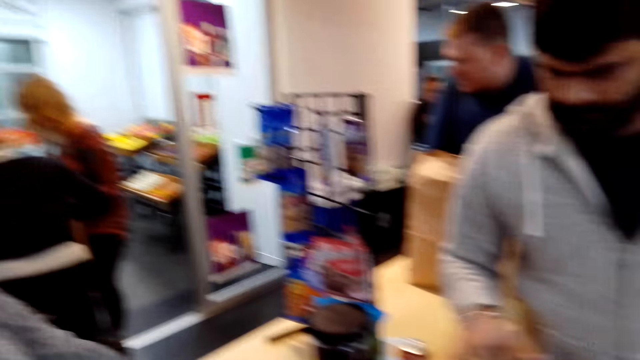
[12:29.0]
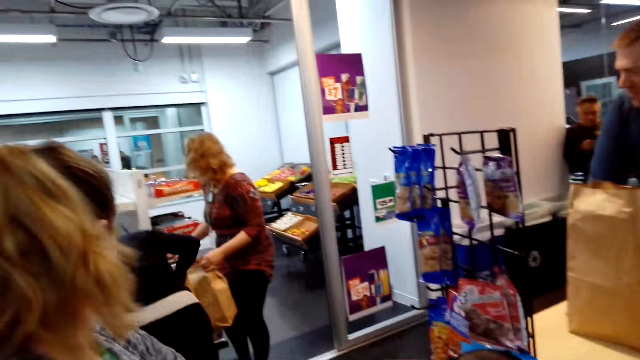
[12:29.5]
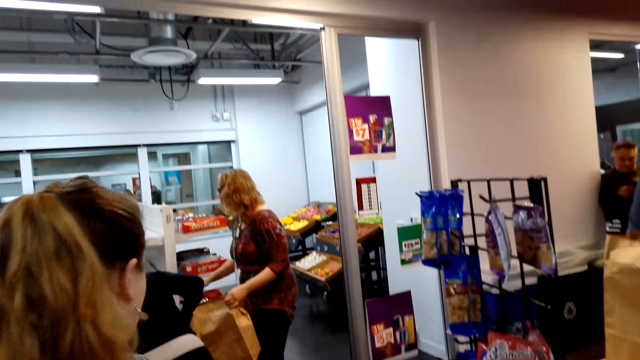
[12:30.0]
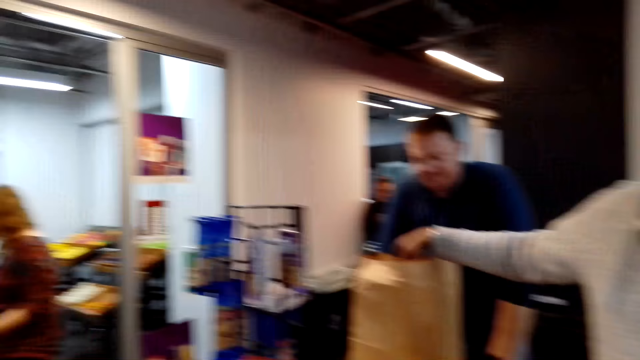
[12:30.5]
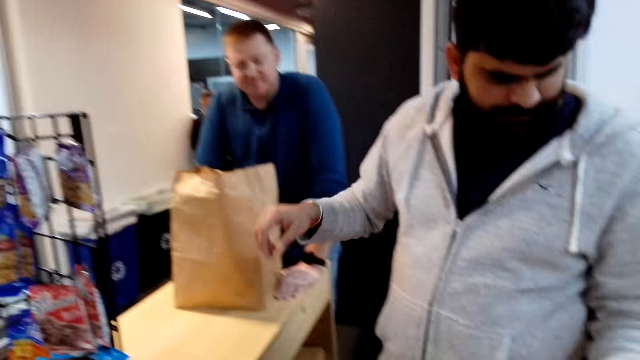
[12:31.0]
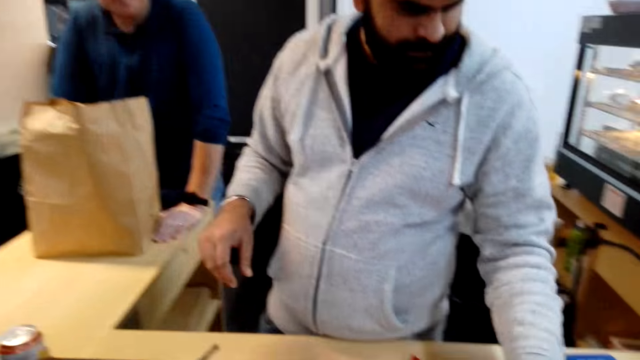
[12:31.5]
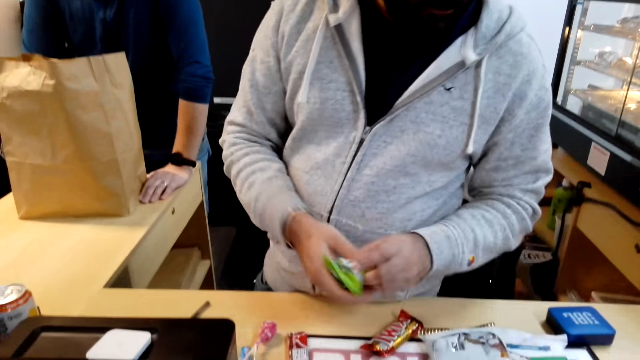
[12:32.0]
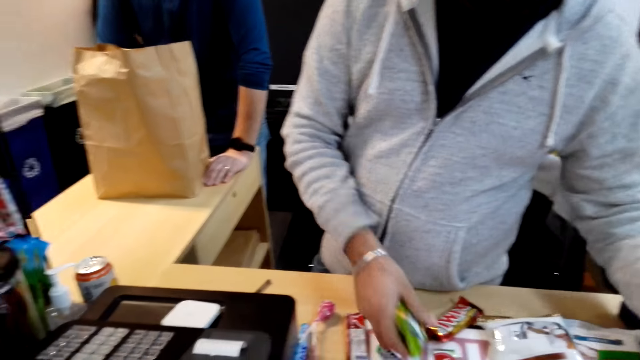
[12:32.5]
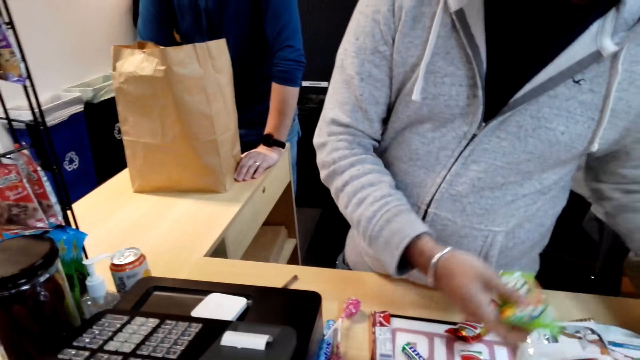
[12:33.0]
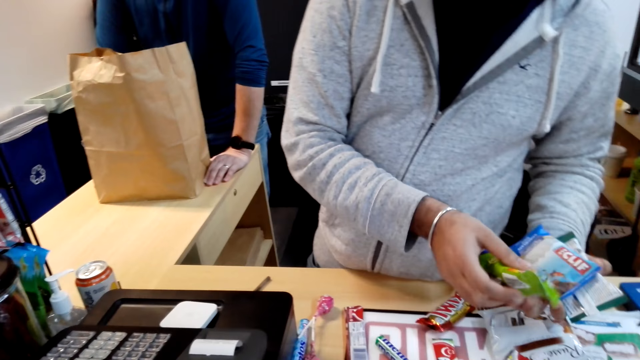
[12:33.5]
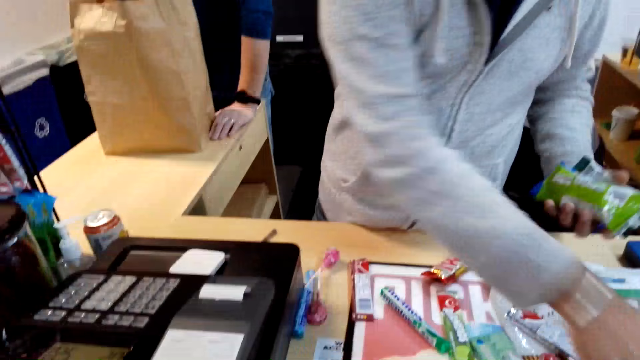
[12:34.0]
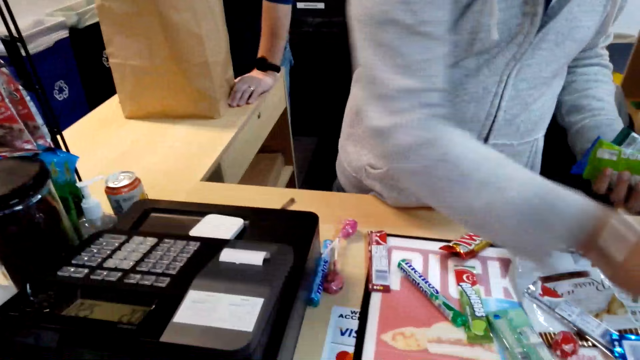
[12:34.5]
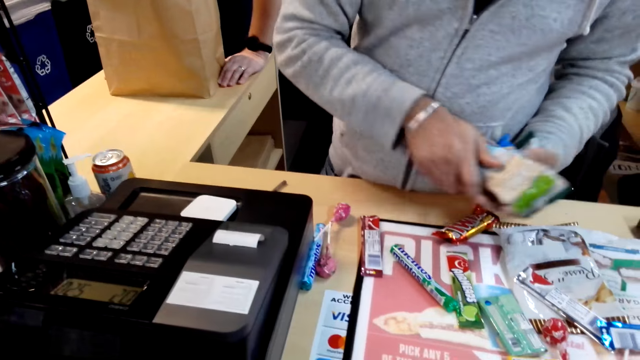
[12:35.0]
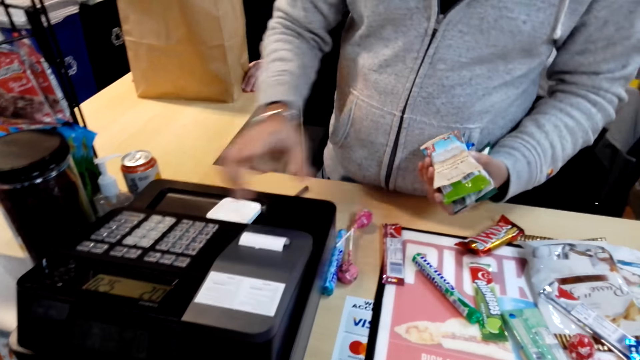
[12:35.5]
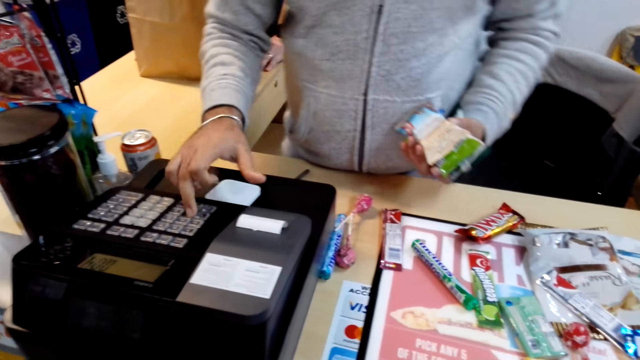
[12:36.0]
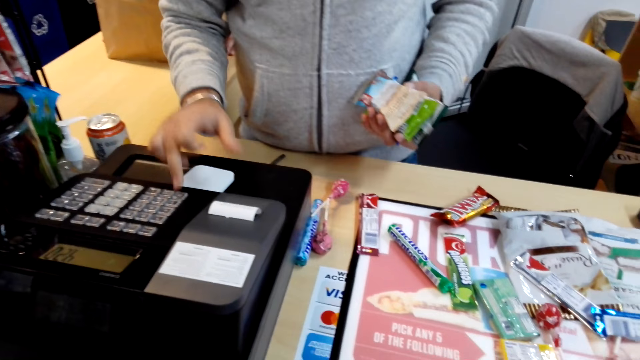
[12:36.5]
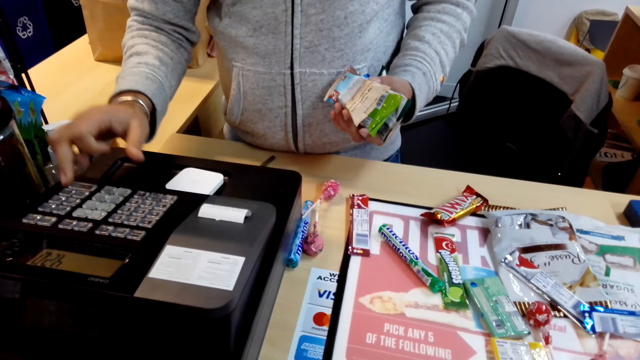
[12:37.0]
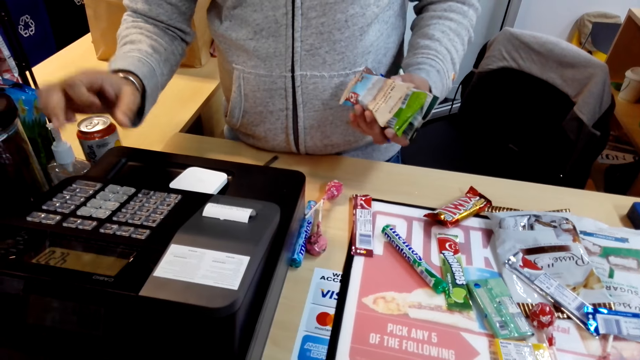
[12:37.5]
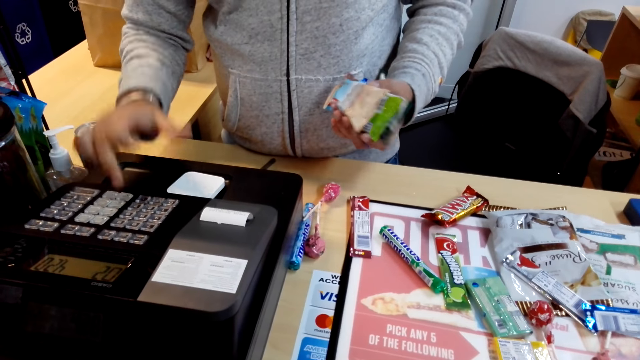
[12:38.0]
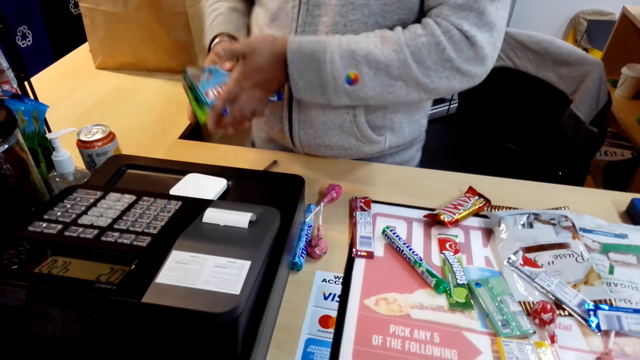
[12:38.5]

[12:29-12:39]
A man picks chocolate. The camera wearer looks at the cashier. The man presses the counter machine.

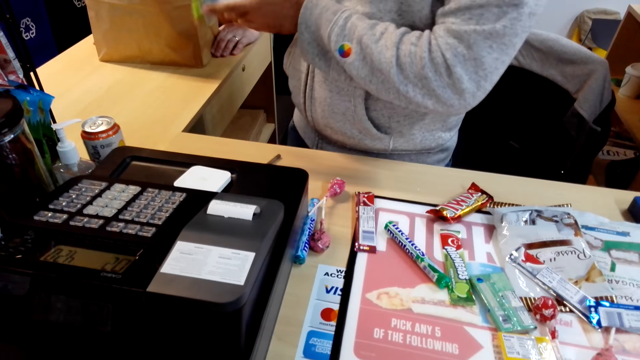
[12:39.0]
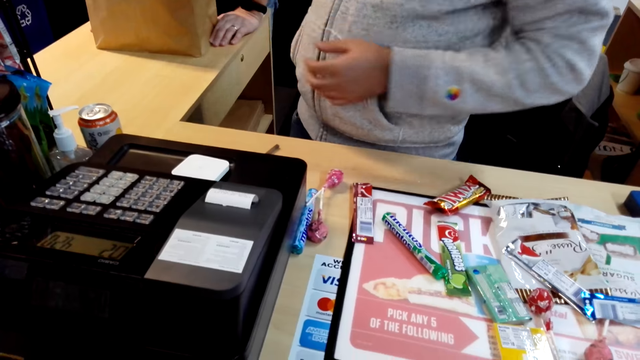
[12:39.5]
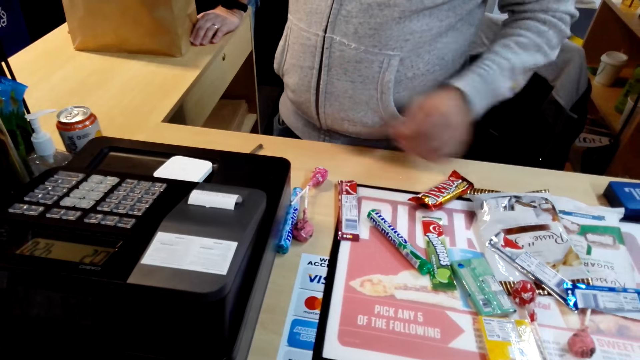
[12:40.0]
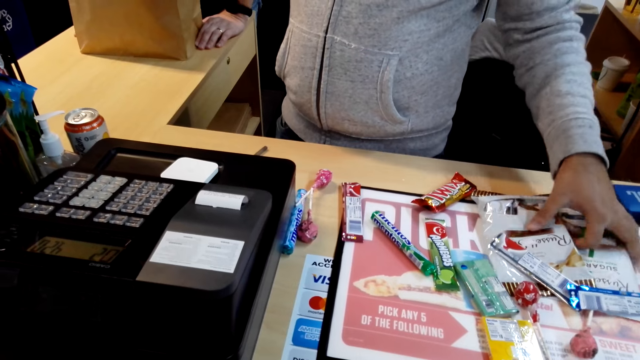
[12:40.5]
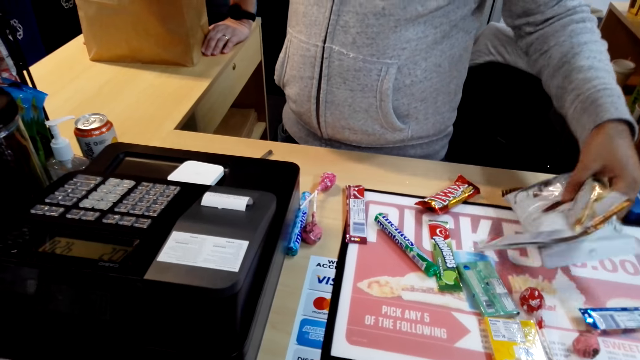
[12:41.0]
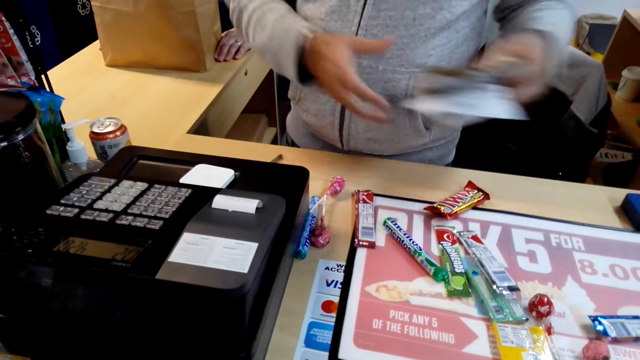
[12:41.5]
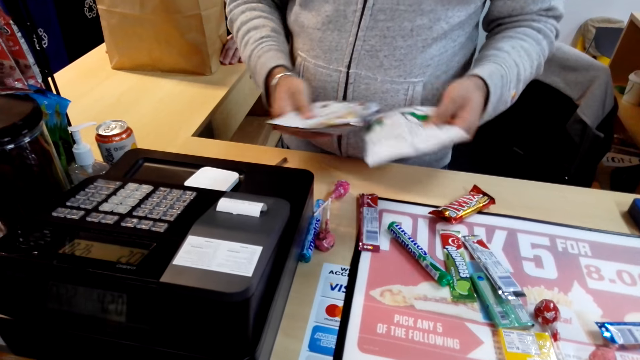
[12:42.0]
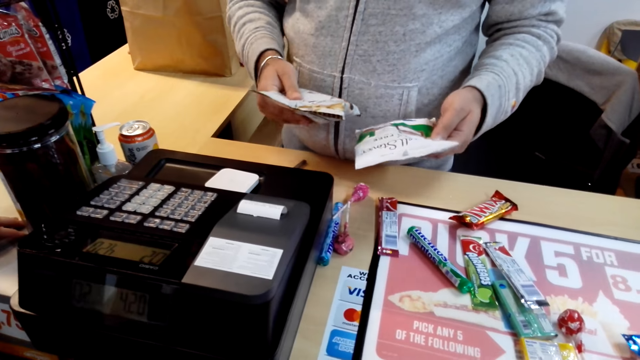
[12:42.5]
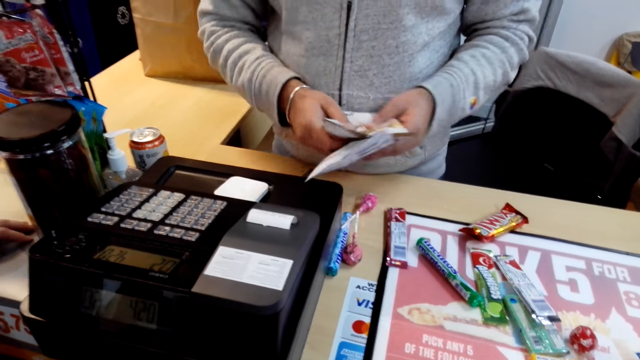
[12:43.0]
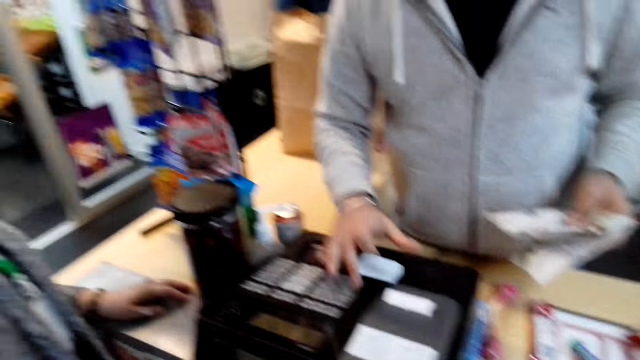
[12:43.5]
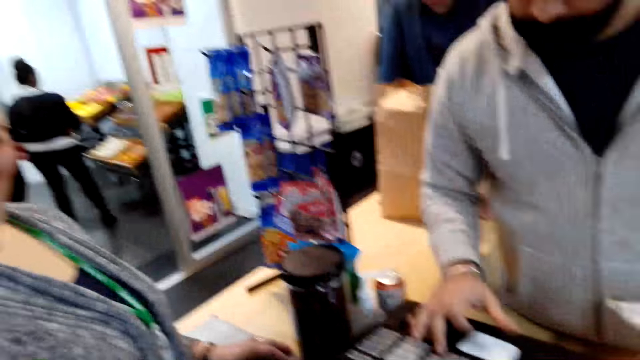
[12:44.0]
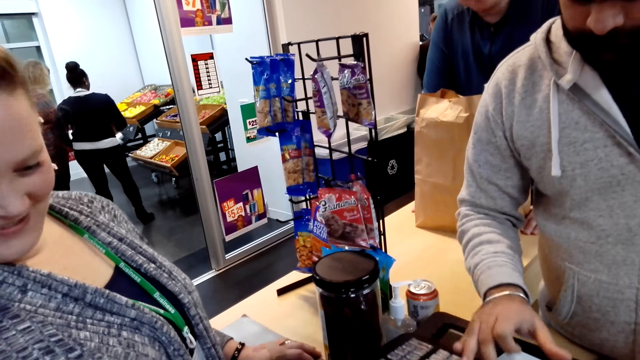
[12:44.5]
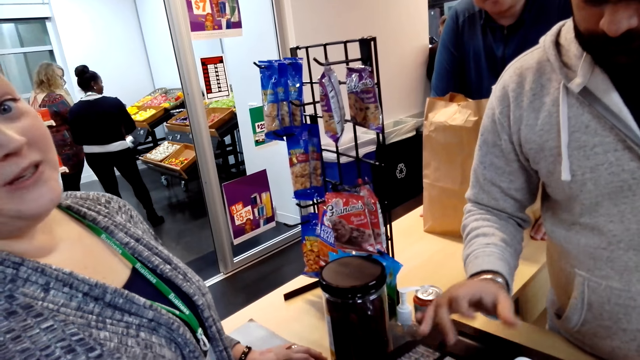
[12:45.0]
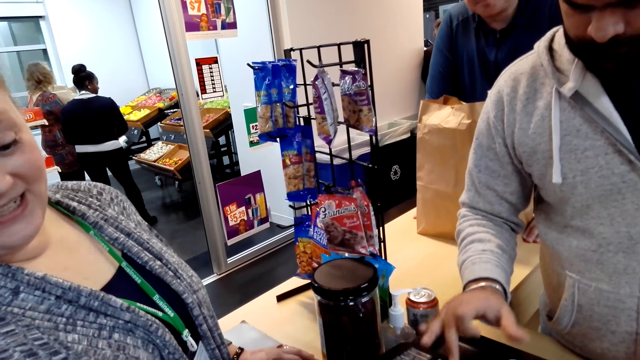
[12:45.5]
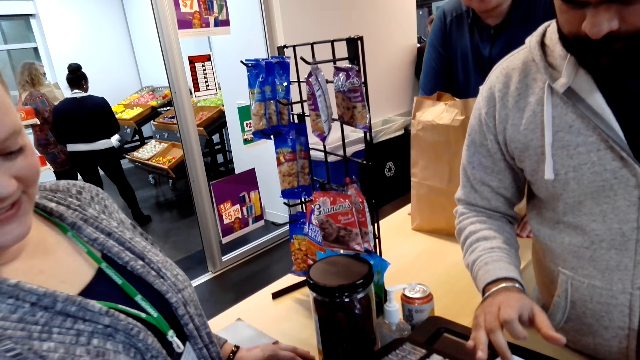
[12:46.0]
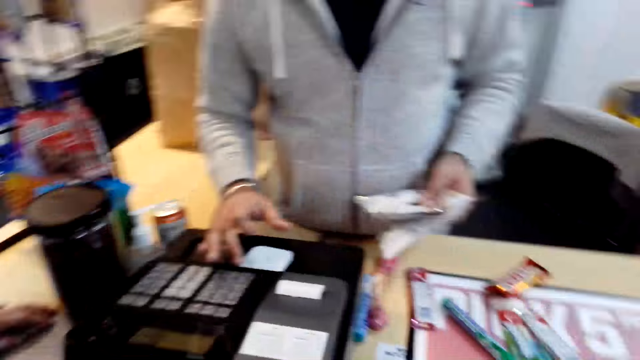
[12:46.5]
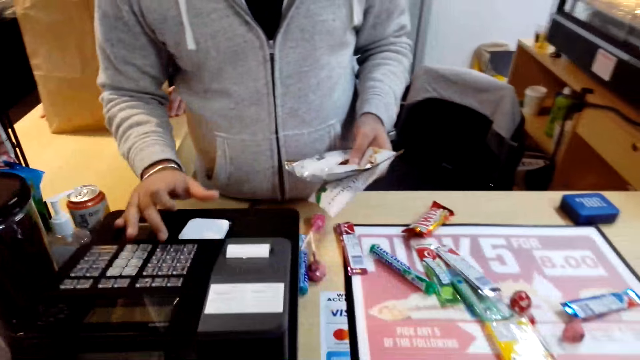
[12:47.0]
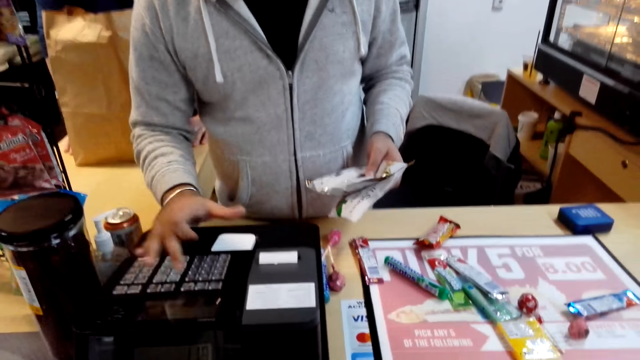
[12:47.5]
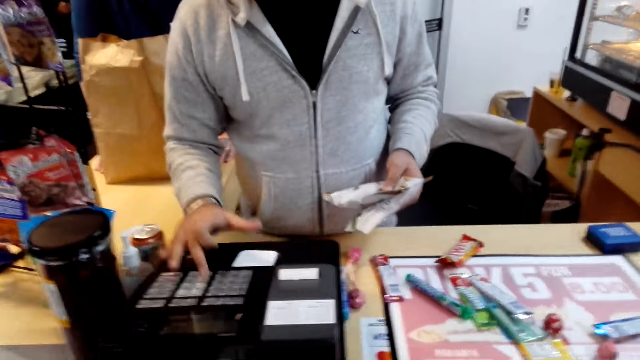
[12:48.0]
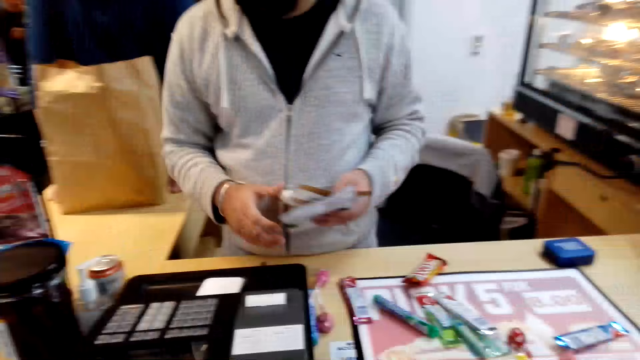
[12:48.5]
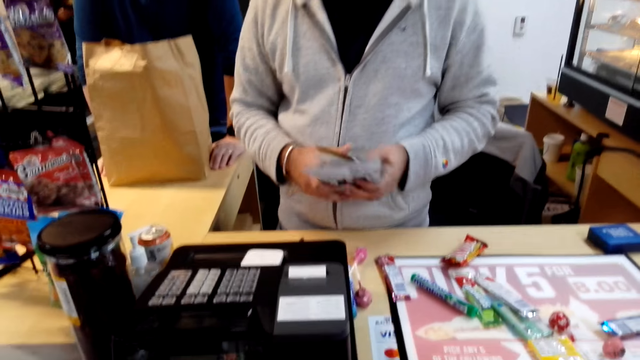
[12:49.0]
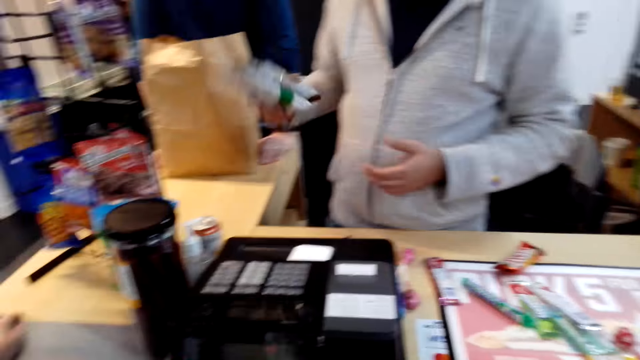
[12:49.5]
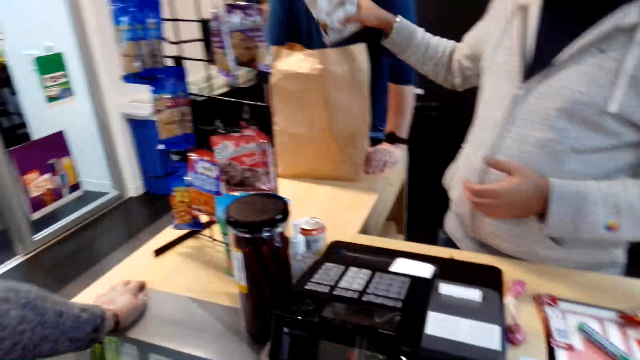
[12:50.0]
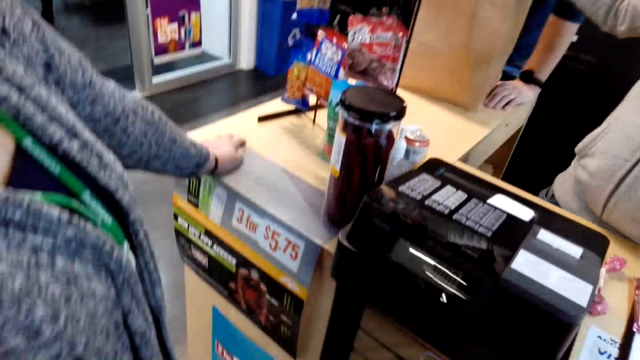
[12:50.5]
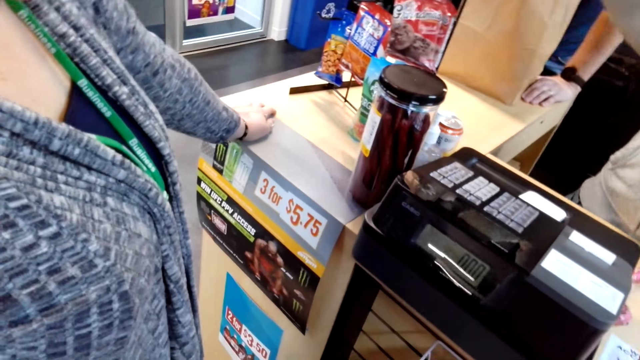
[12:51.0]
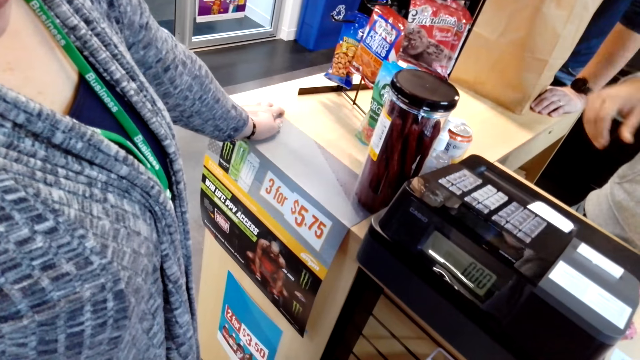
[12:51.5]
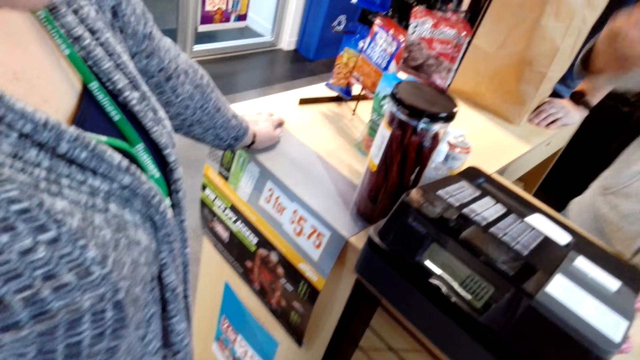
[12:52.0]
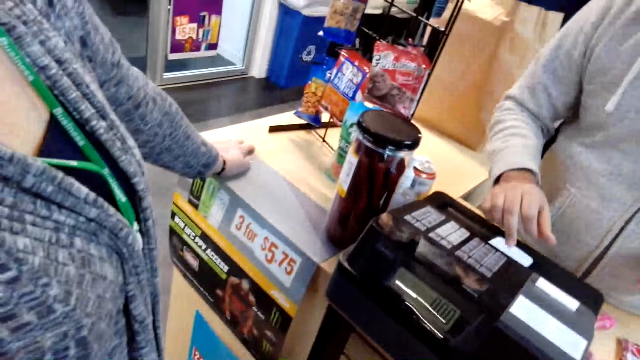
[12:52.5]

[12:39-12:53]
A man puts chocolate in a shopping bag. He picks the chocolate bag. He presses the counter machine. The camera wearer dialogues with a woman. The woman talks to the camera wearer. The camera wearer talks. The man puts chocolate in the shopping bag.
